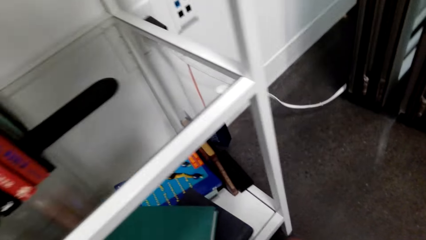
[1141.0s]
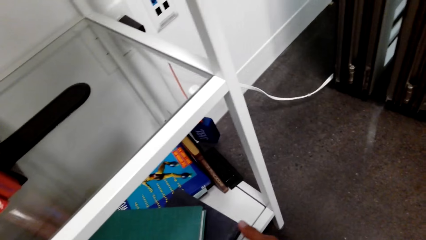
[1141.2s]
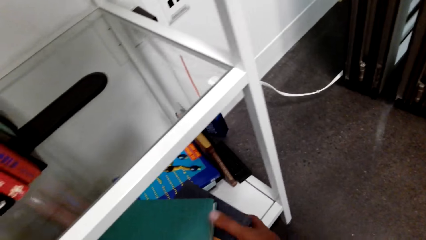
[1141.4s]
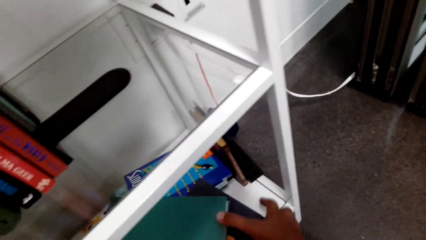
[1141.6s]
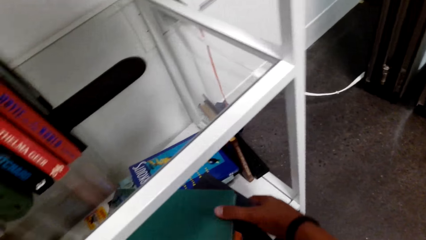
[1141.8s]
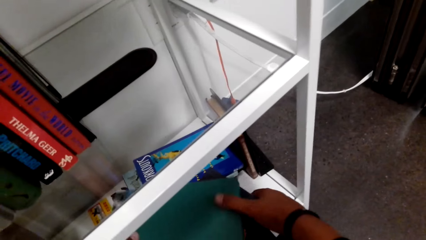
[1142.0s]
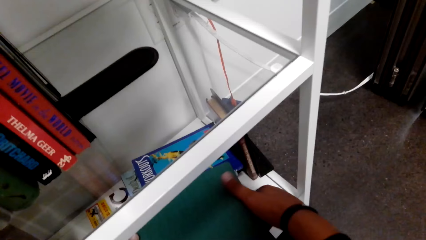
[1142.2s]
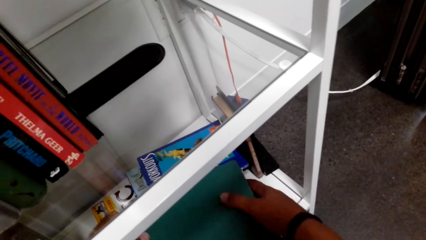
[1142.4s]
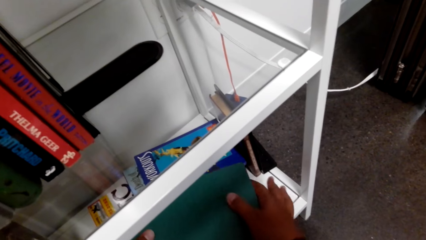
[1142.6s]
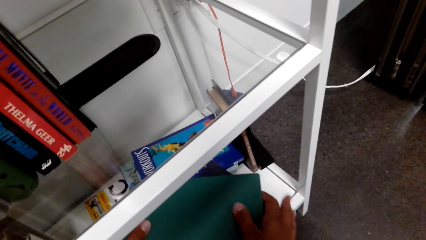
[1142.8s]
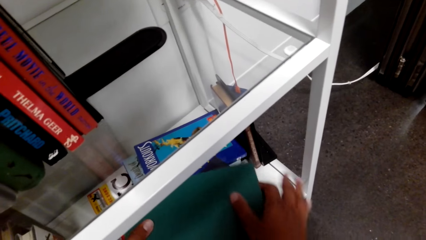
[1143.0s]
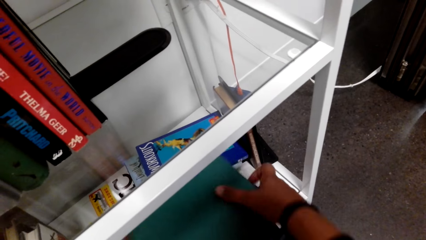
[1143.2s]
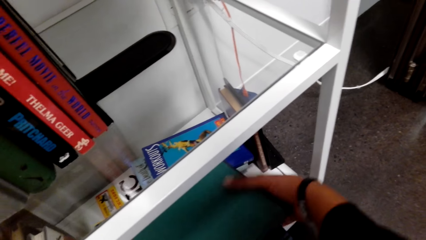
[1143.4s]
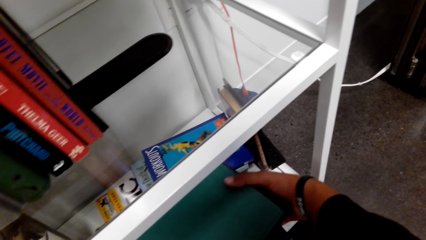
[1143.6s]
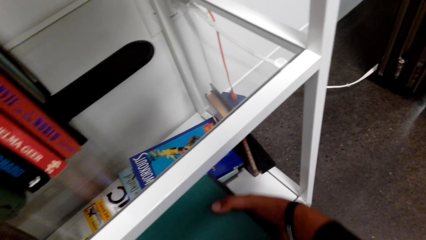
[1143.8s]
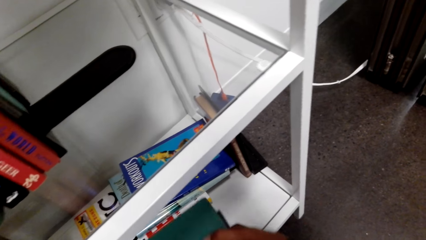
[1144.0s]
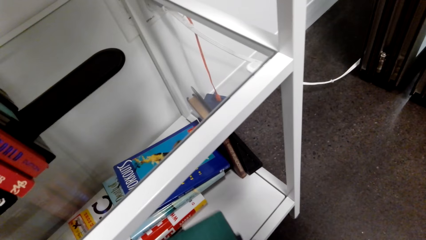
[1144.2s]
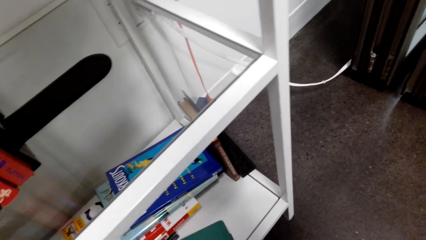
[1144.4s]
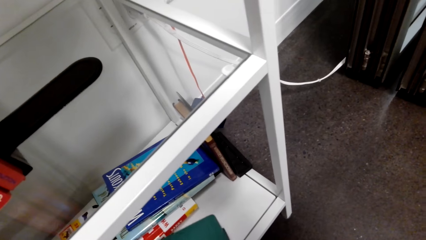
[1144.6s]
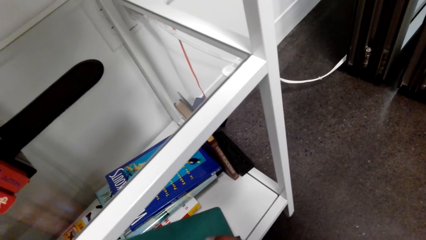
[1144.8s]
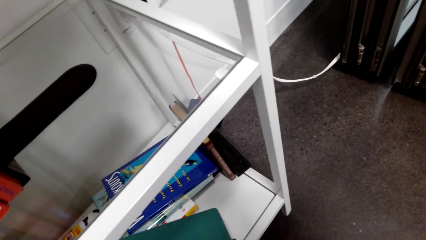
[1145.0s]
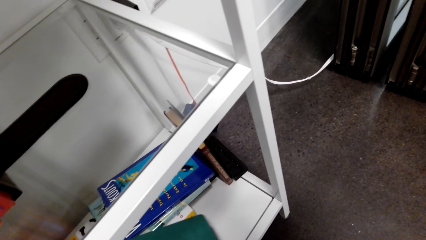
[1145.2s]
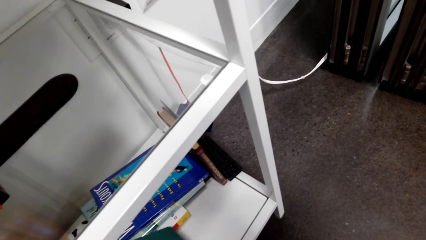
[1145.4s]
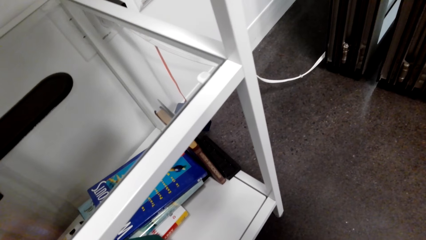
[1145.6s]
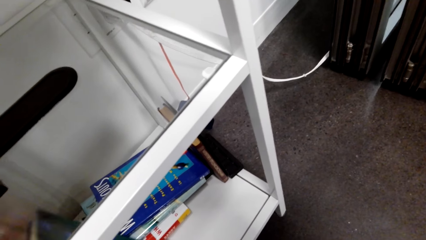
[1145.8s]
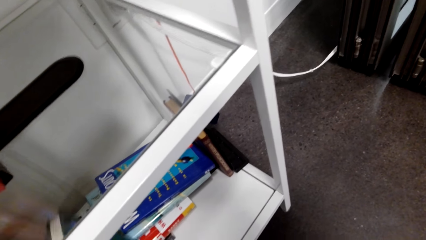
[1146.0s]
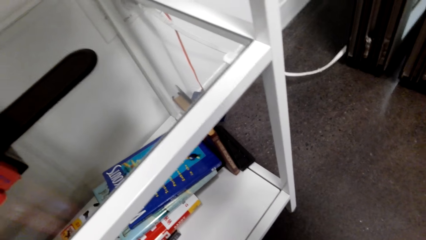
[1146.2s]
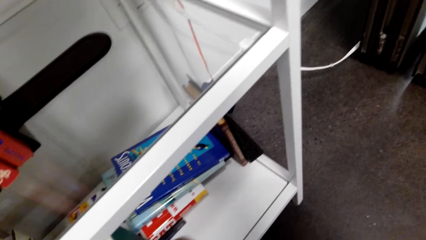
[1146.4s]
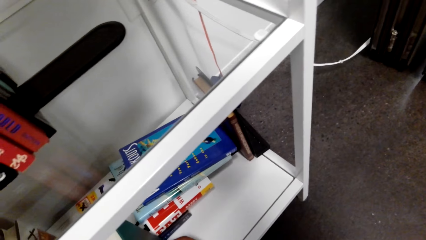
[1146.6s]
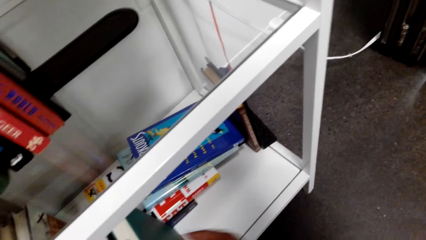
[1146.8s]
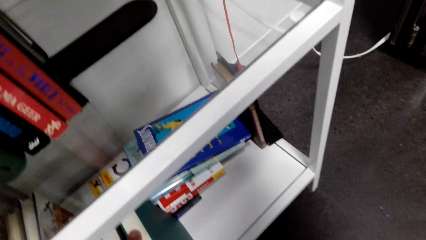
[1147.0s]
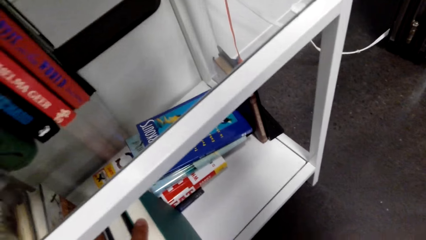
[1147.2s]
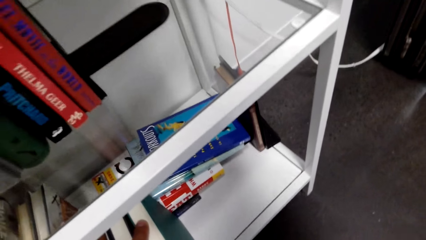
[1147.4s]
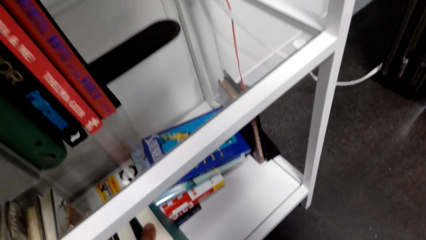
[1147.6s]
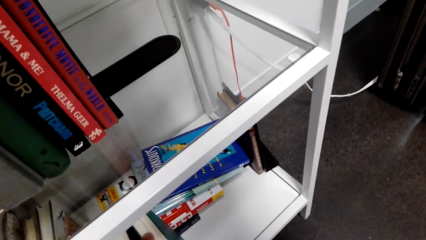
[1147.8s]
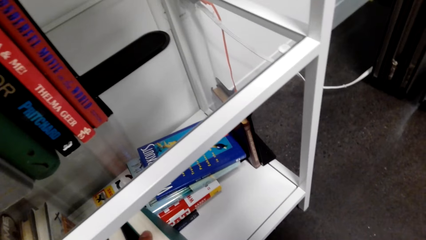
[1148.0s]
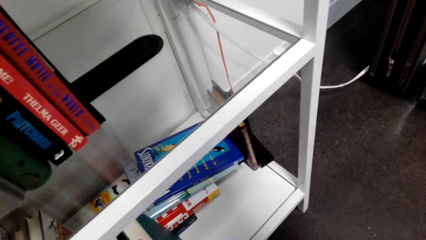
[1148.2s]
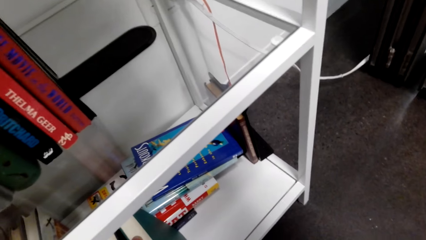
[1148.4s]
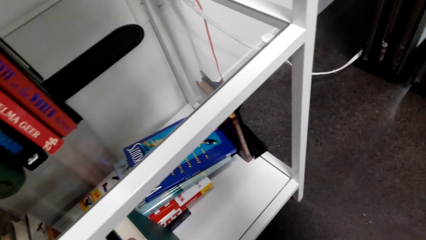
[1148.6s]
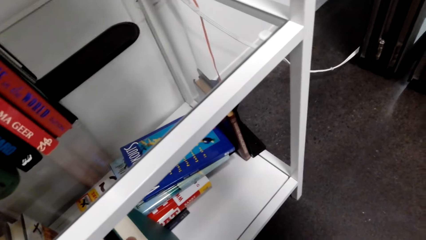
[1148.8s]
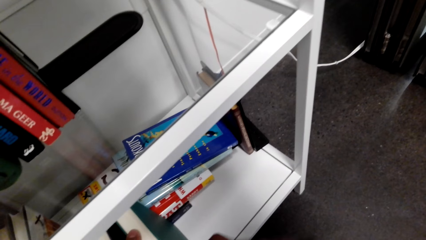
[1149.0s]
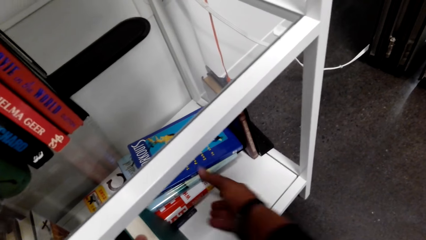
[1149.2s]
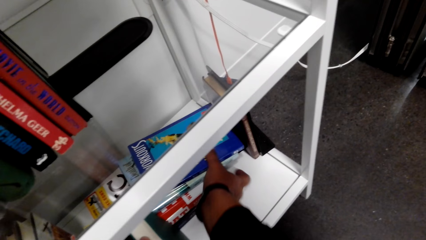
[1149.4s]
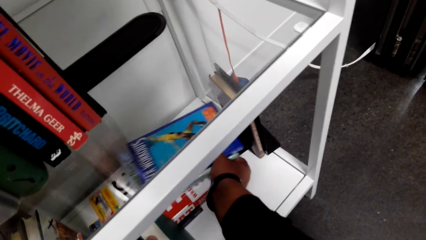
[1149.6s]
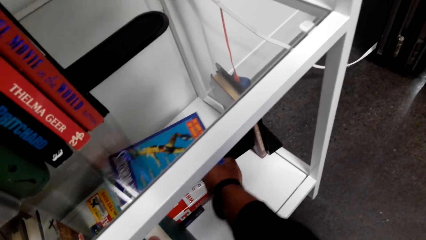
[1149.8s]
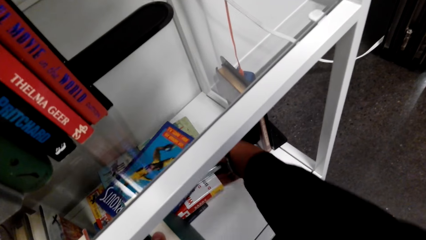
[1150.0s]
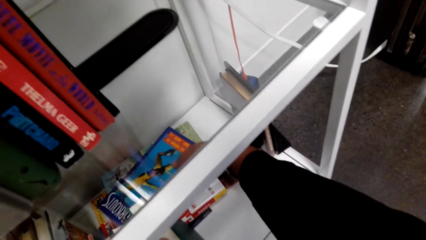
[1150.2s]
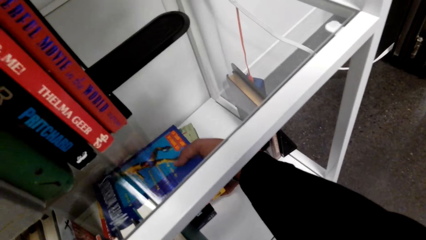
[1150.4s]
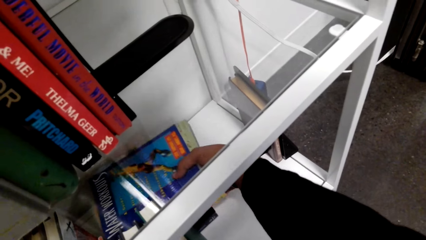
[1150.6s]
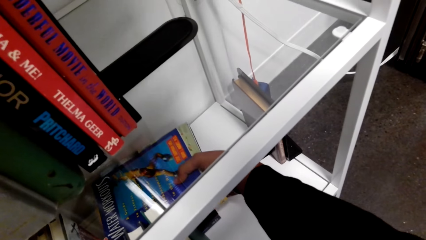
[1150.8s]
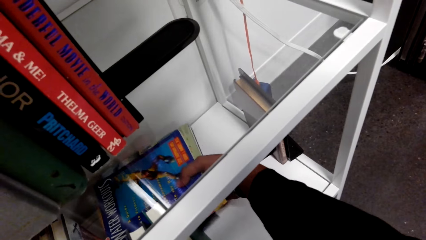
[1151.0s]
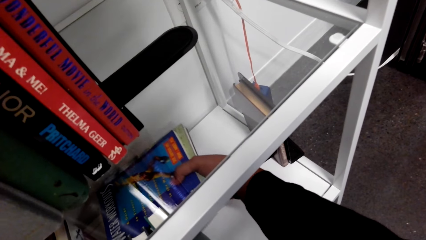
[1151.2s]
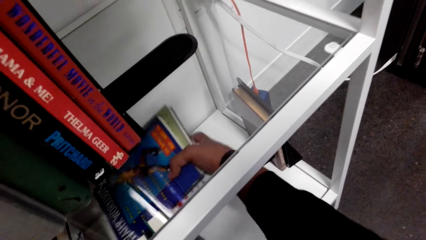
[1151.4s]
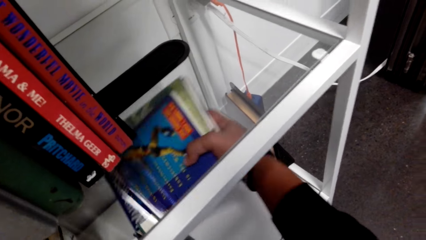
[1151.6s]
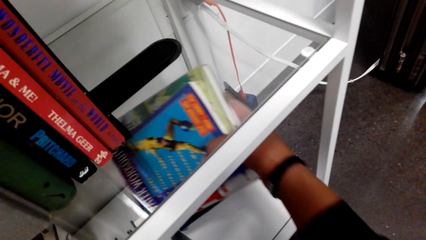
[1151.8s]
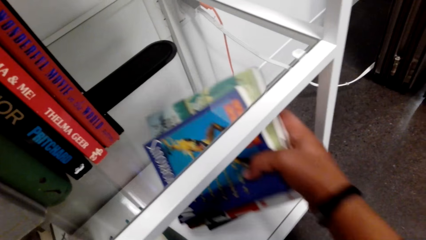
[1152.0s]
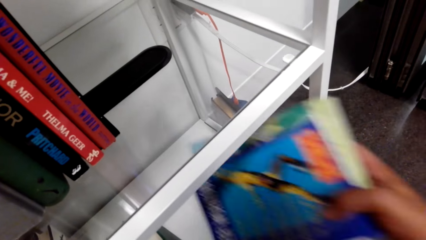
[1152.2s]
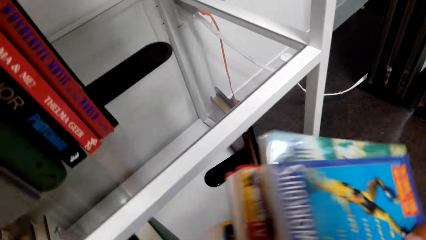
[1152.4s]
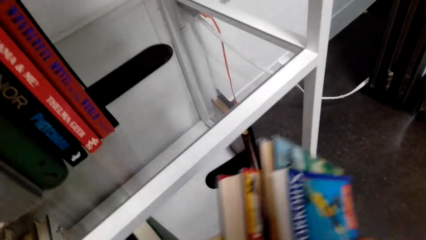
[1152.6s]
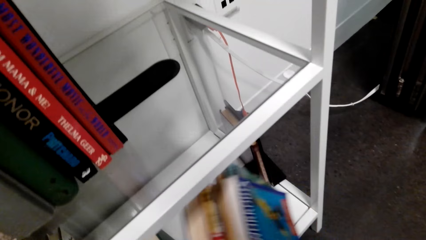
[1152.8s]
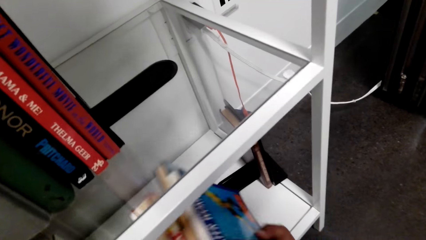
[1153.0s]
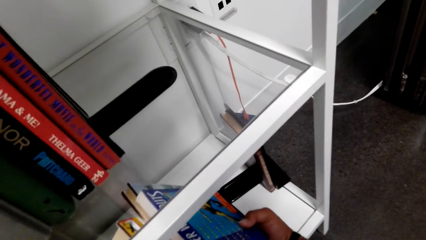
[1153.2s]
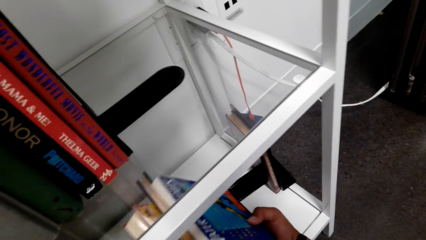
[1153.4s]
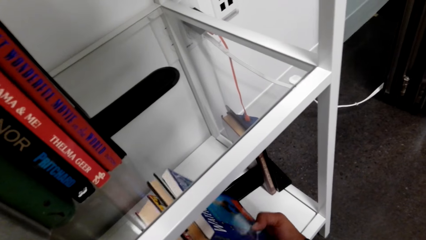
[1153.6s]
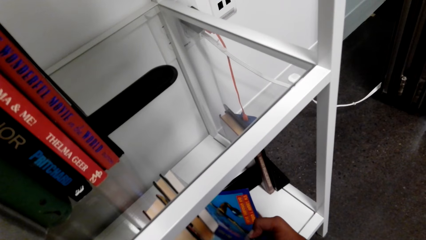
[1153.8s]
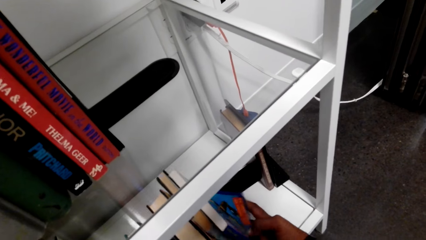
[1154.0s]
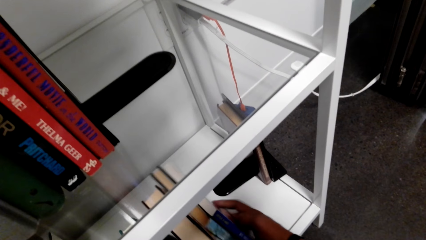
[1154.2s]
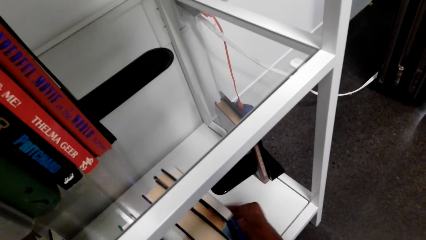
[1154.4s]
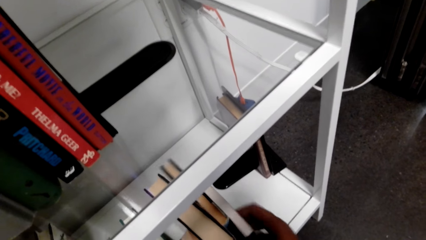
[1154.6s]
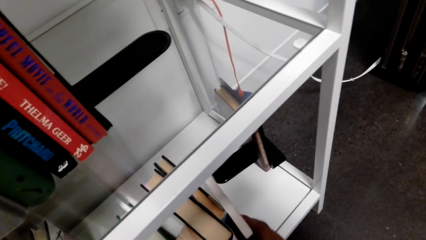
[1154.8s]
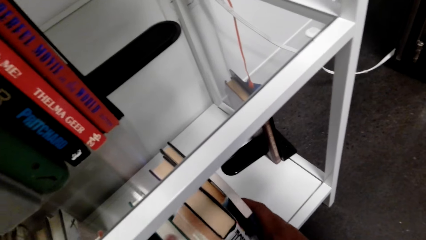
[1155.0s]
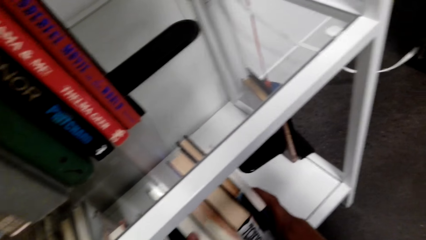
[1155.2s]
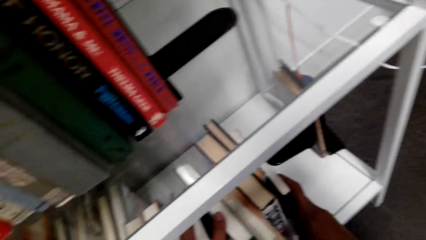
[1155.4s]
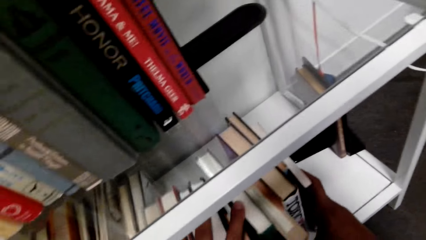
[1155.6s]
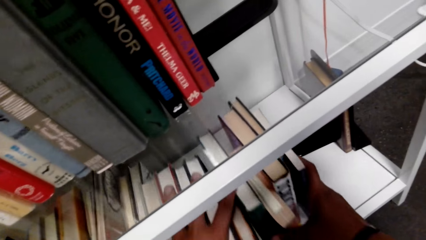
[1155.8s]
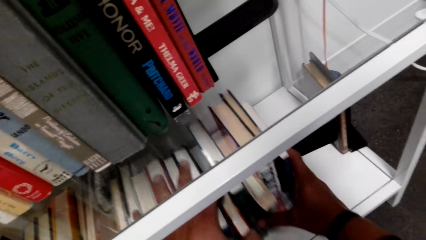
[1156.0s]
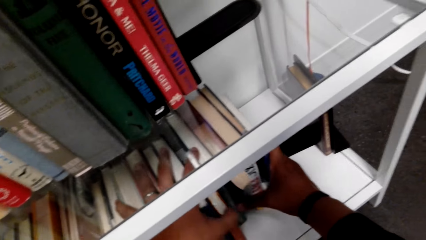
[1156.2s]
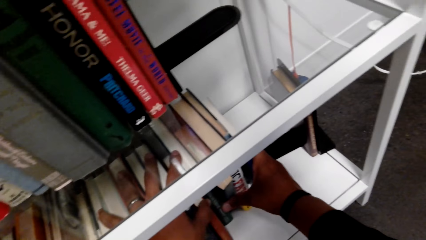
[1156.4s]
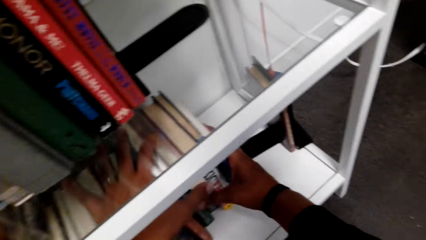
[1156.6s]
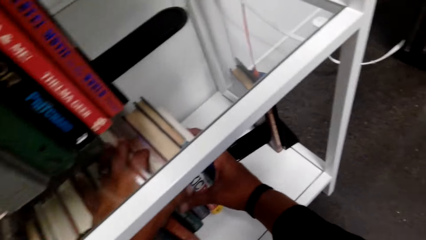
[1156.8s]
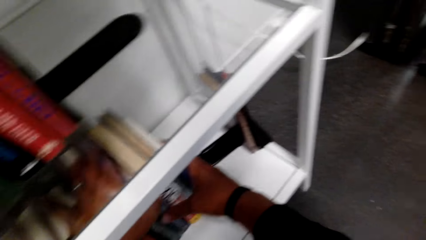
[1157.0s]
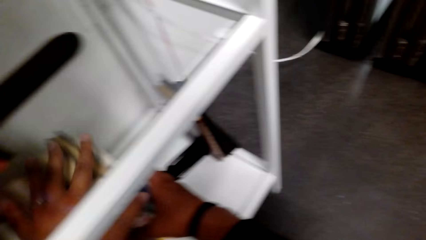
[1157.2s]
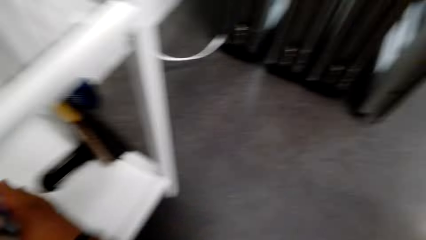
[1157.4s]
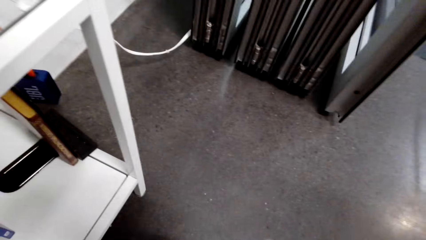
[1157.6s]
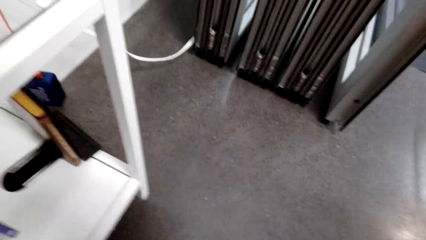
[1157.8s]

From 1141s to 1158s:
The camera wearer picks books. He arranges the books in his hands on the shelf. He picks up the books on the shelf with his right hand. He arranges the books on the shelf.
